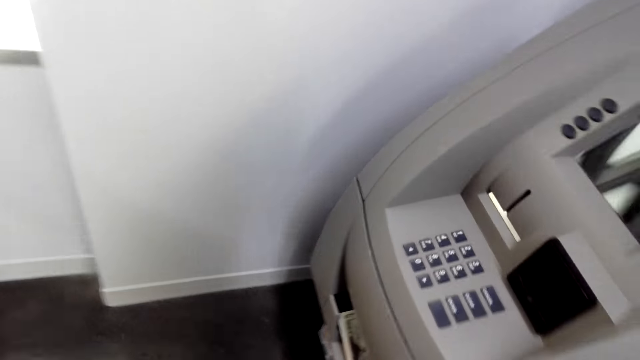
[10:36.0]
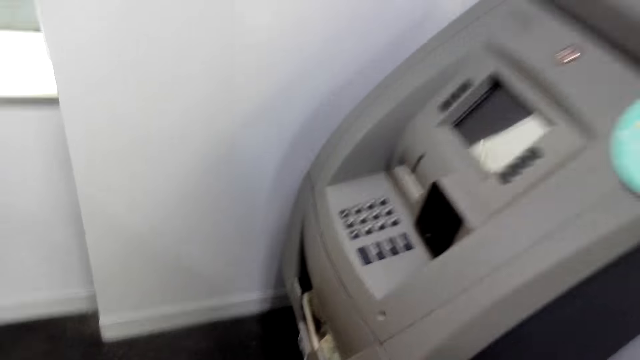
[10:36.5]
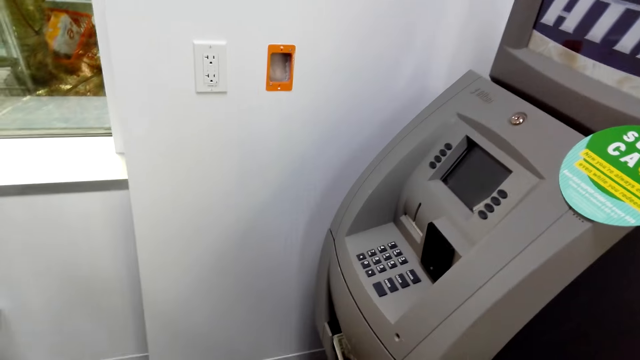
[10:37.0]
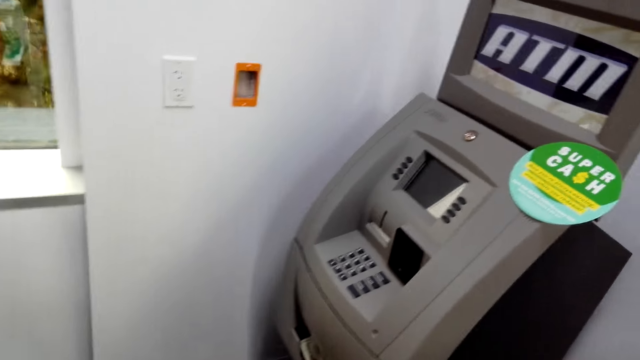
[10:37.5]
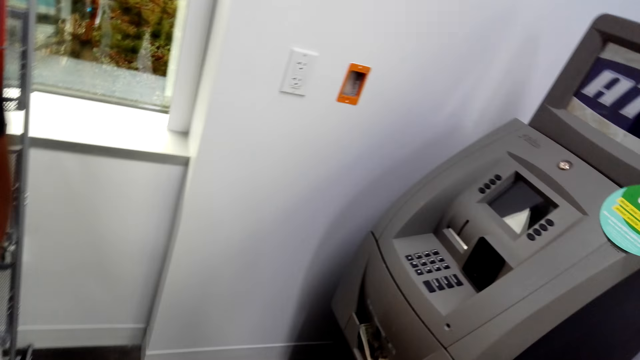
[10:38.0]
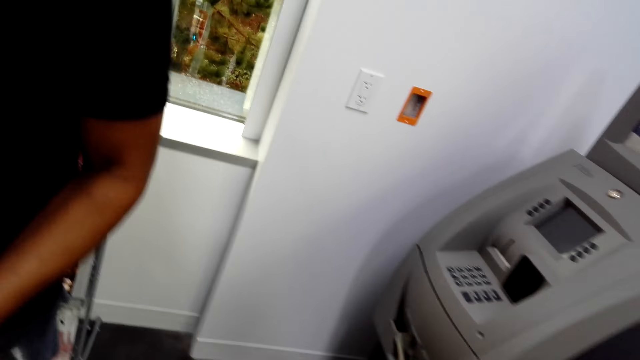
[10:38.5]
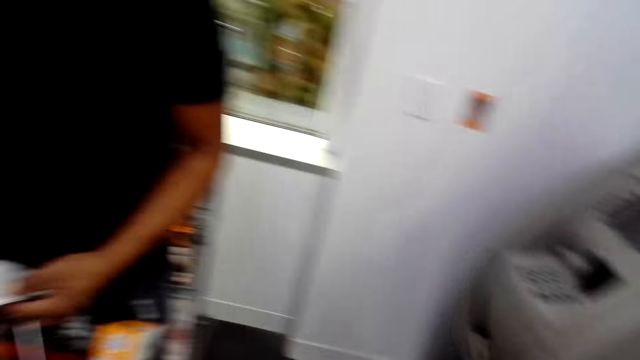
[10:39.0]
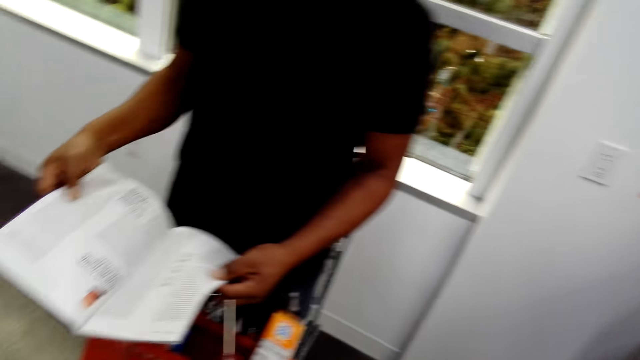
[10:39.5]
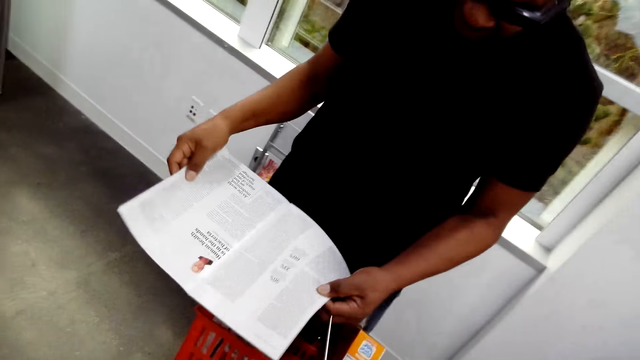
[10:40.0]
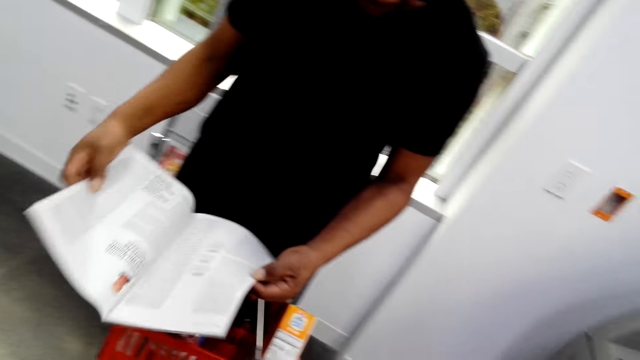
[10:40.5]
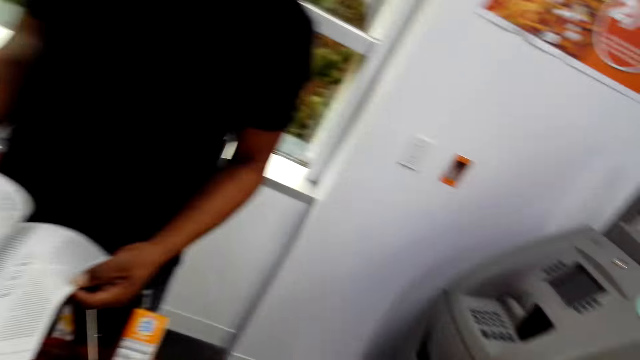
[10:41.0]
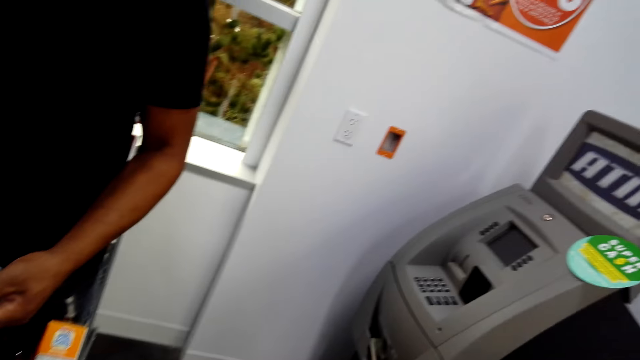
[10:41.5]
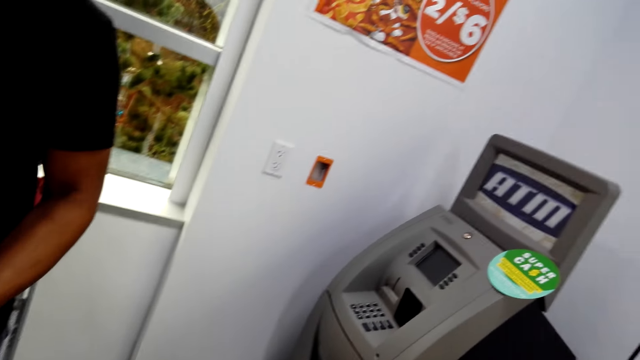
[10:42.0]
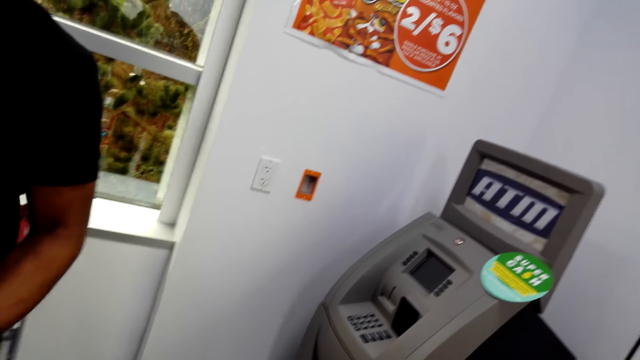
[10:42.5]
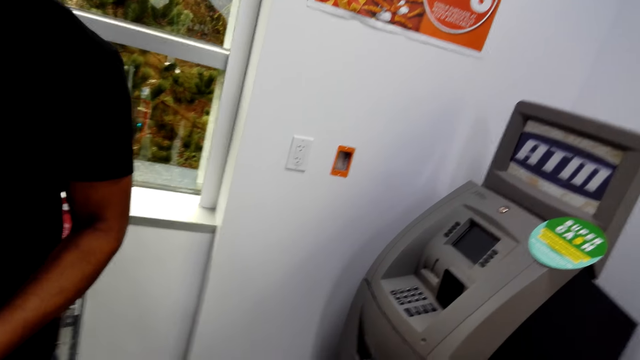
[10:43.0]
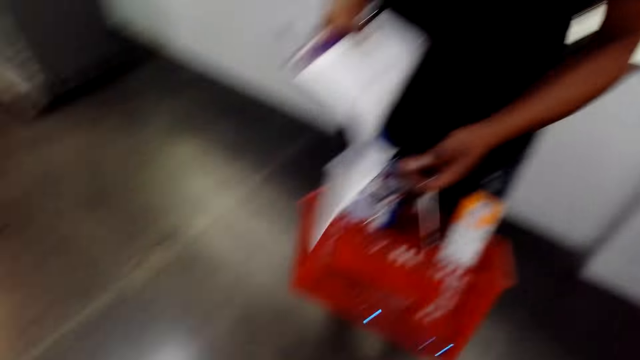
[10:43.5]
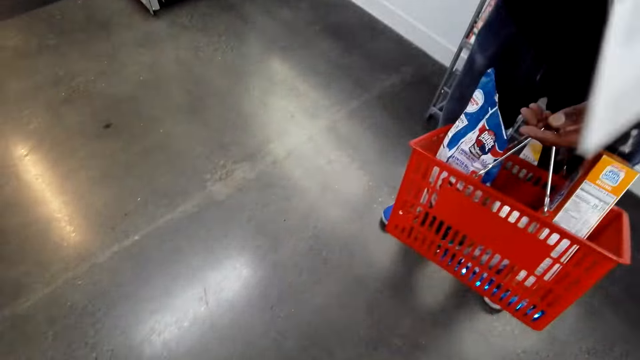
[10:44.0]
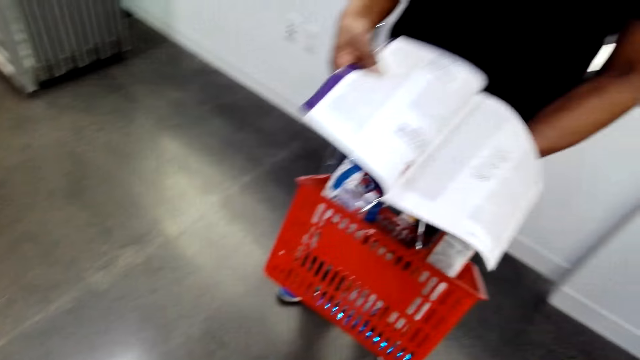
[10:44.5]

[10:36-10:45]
The camera wearer talks to a man. The man reads the book.

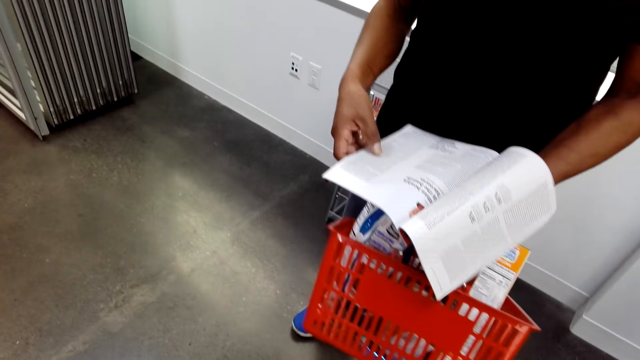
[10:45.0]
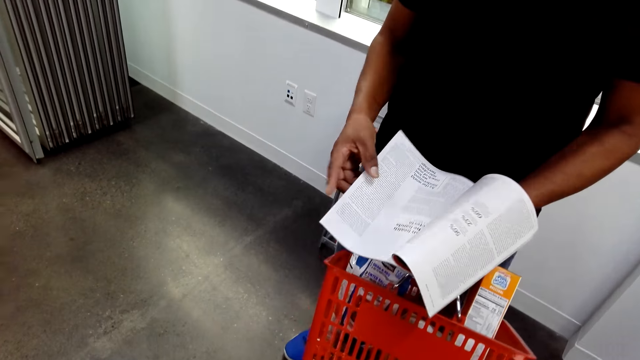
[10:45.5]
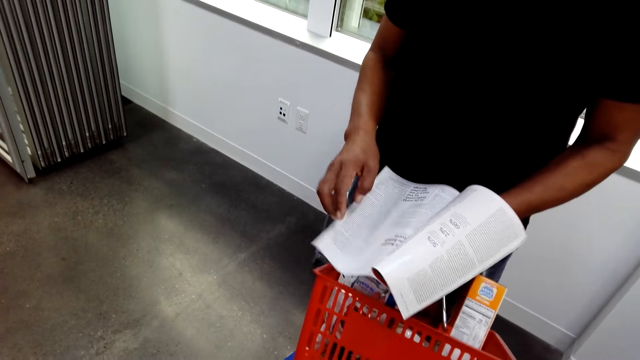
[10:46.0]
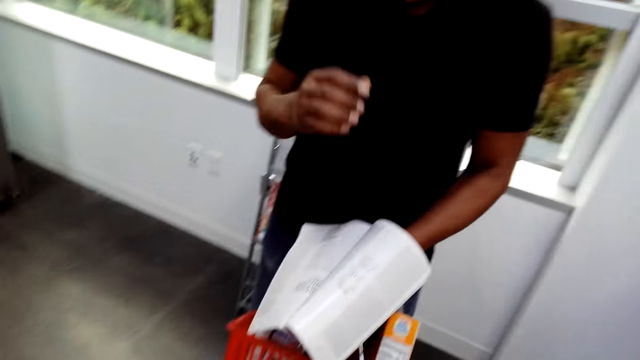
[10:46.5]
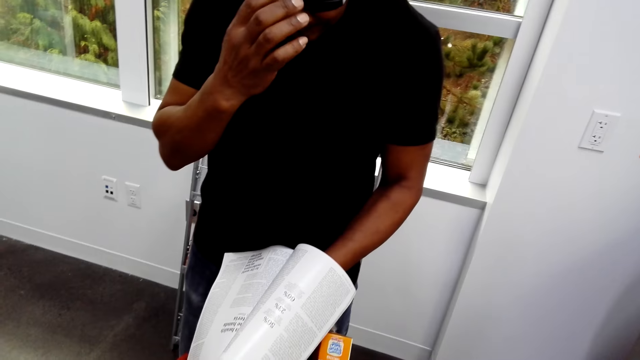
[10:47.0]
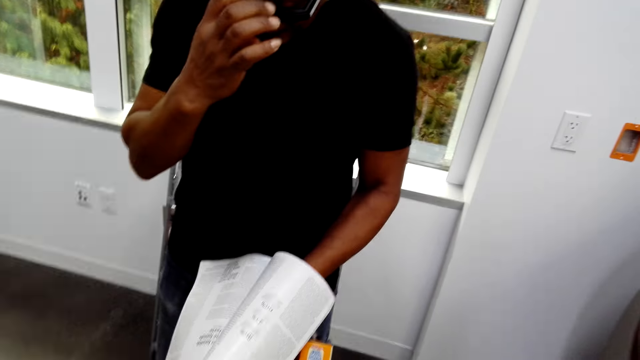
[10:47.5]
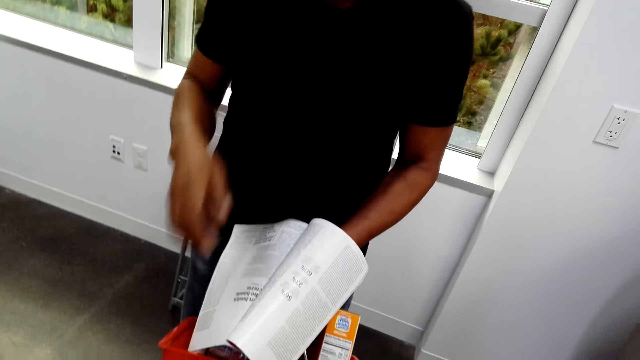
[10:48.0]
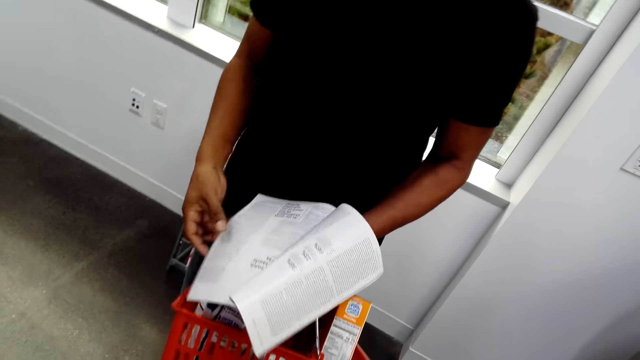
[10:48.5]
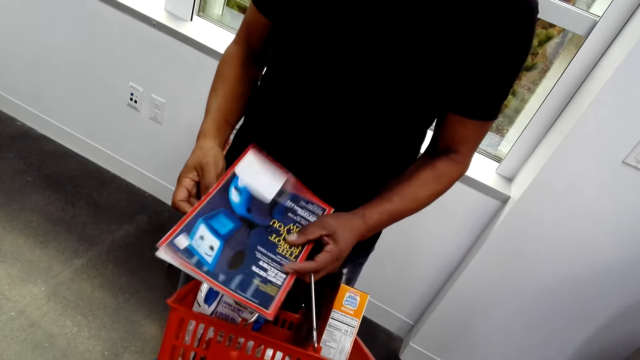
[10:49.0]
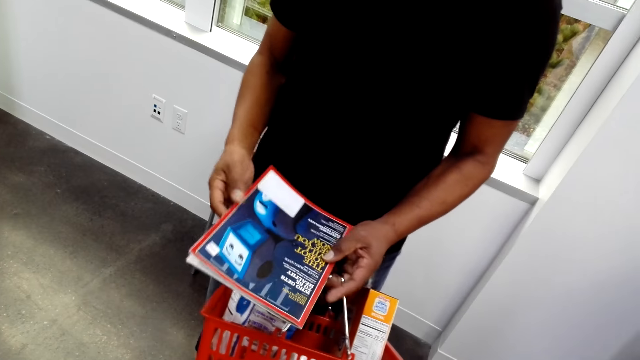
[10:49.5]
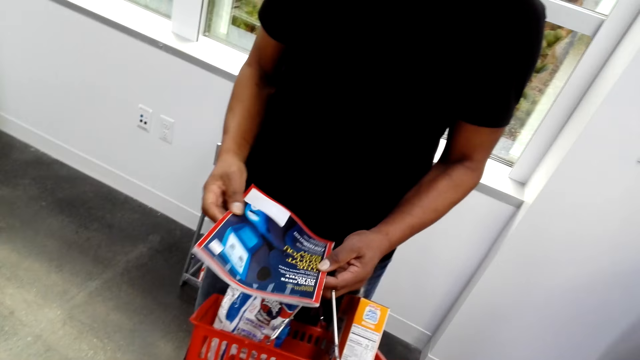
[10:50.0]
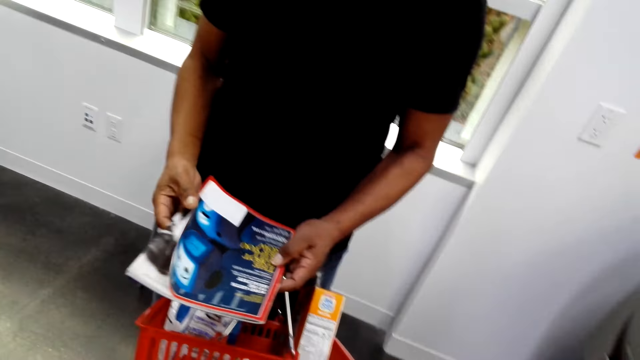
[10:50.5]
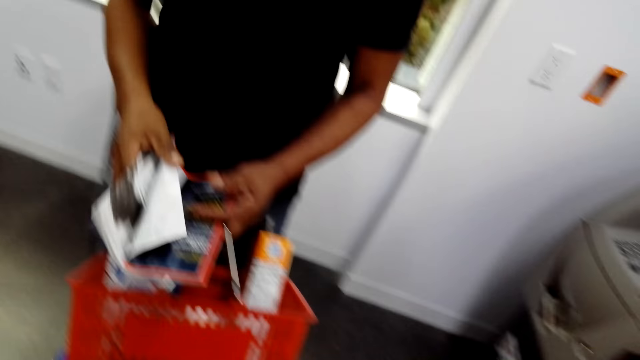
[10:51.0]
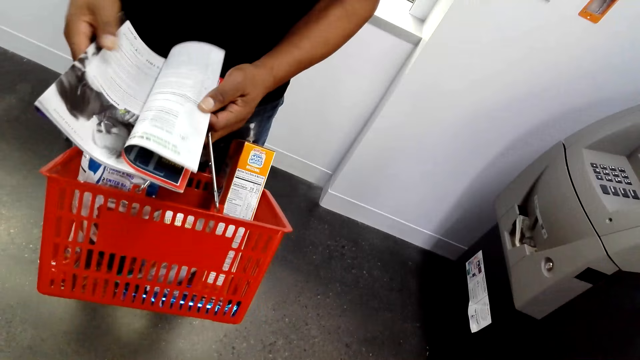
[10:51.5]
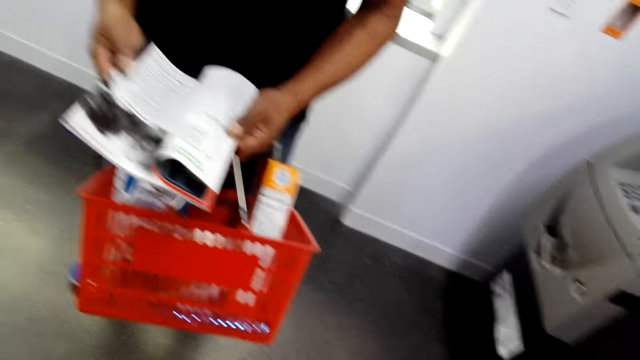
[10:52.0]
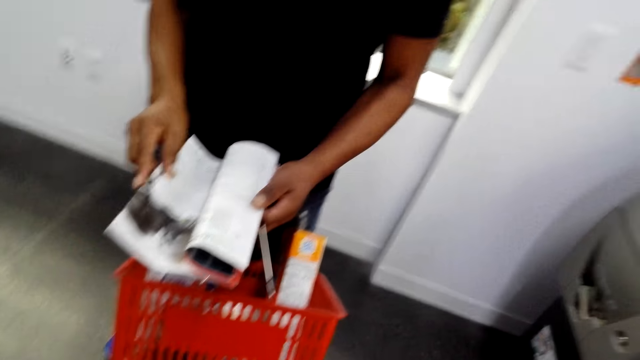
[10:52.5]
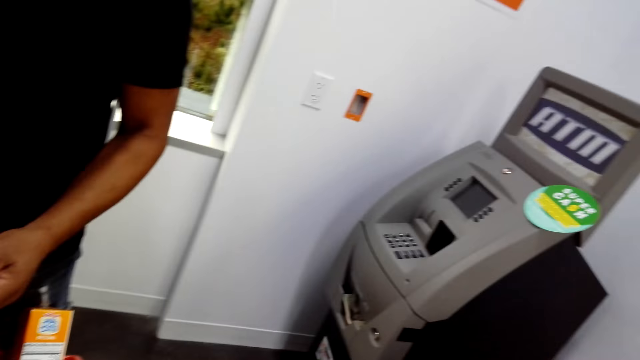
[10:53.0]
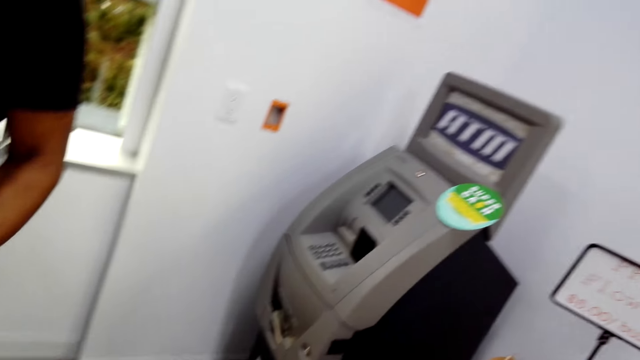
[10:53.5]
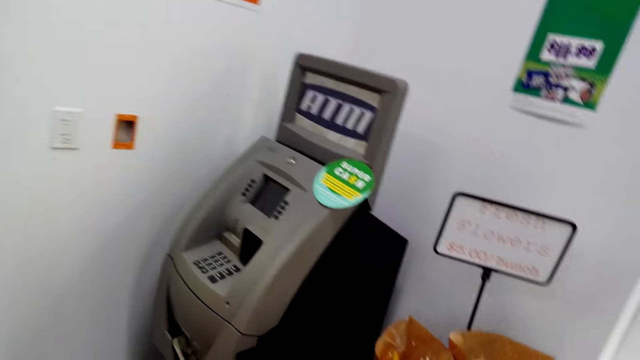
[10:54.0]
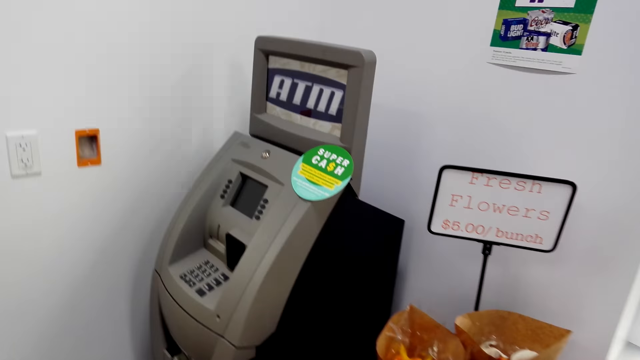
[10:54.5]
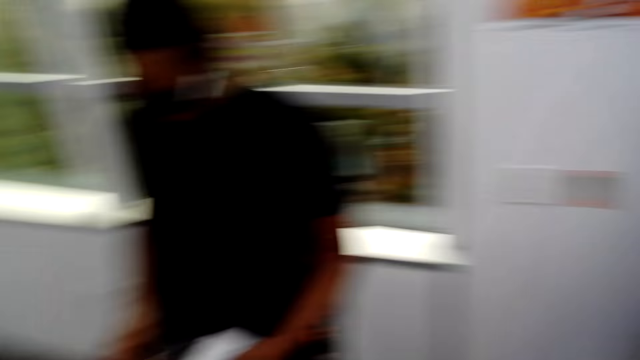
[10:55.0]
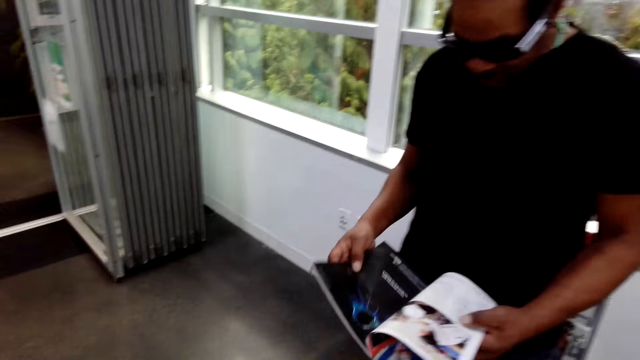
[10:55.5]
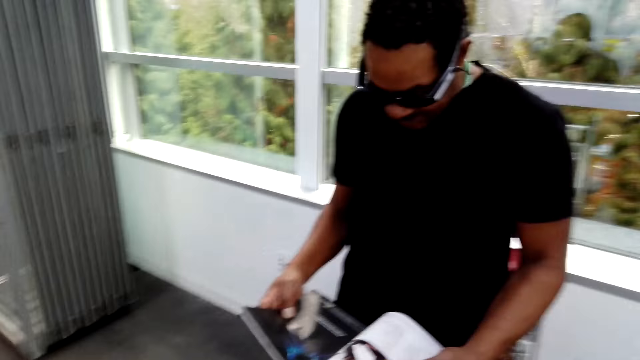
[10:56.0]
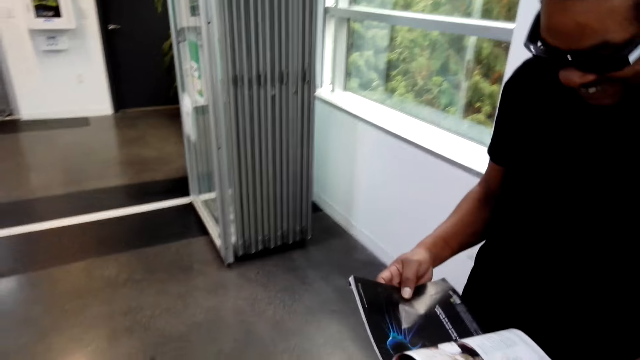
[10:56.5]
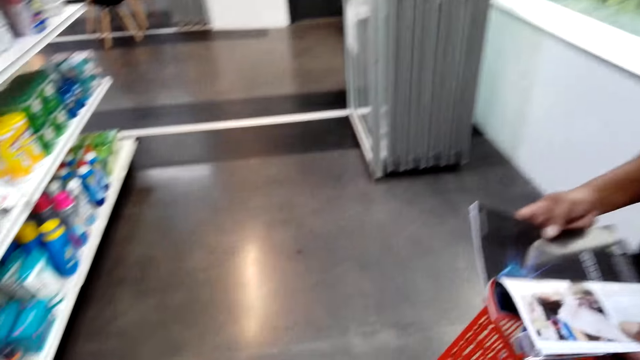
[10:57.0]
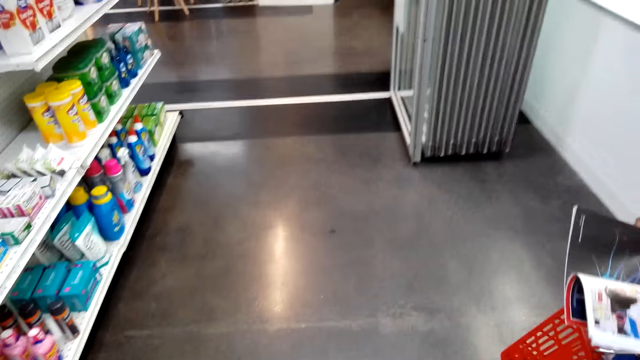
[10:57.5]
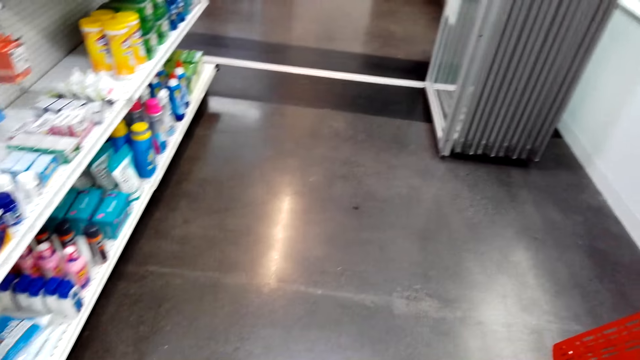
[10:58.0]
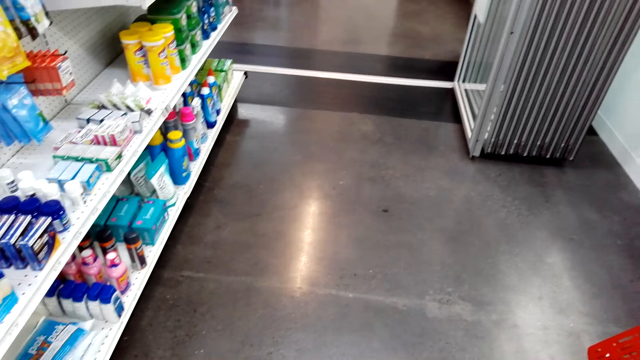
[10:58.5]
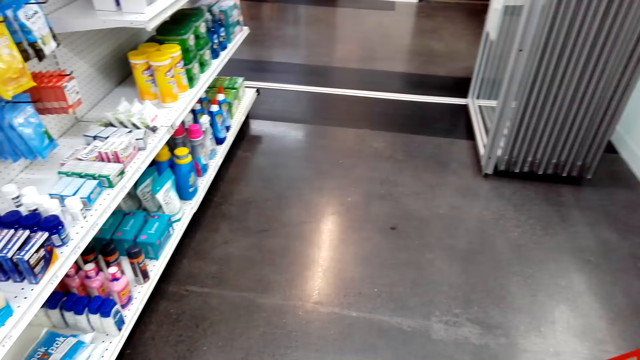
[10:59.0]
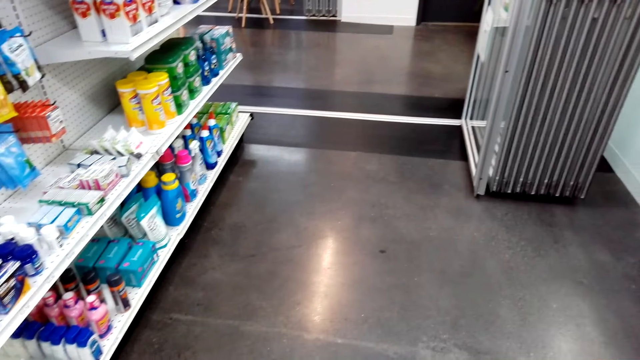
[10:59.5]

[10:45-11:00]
The camera wearer looks around. A man closes the book. The man opens the book. The camera wearer looks around the room.
